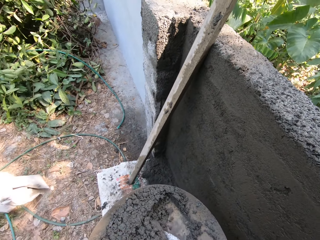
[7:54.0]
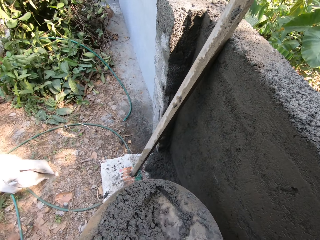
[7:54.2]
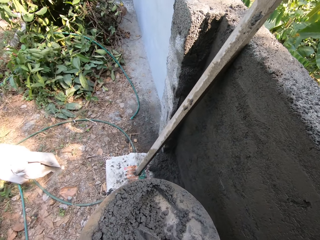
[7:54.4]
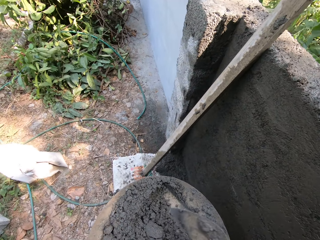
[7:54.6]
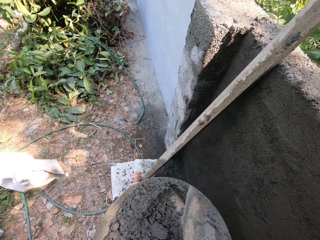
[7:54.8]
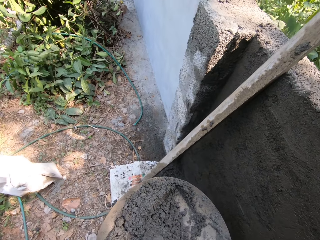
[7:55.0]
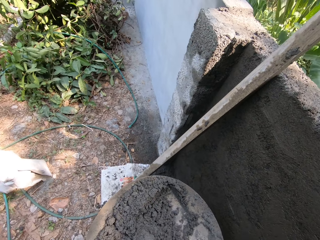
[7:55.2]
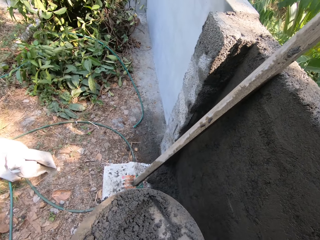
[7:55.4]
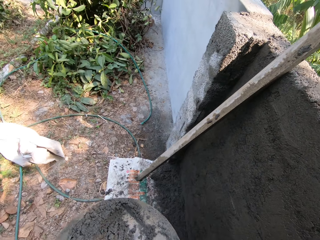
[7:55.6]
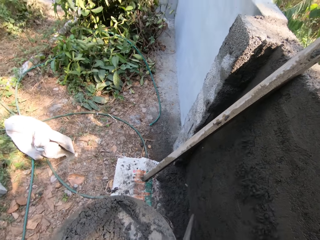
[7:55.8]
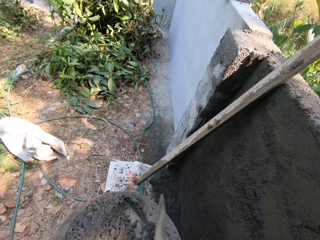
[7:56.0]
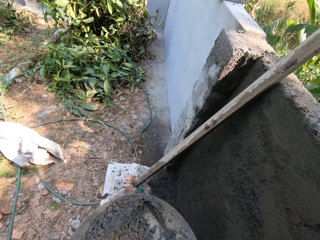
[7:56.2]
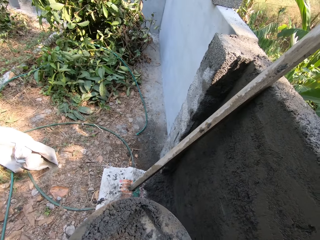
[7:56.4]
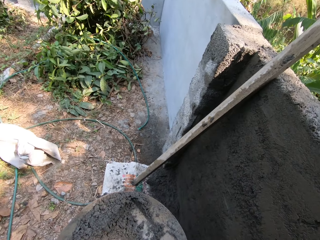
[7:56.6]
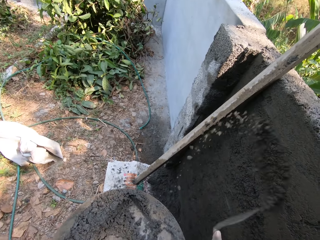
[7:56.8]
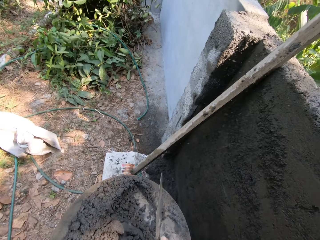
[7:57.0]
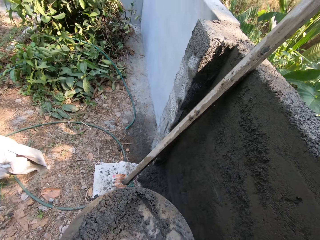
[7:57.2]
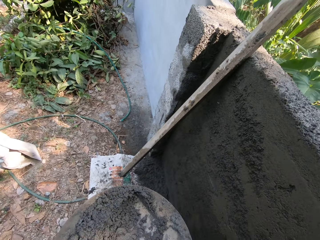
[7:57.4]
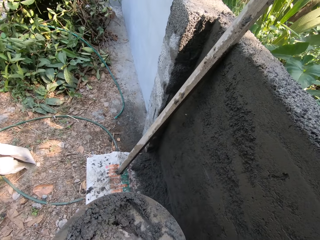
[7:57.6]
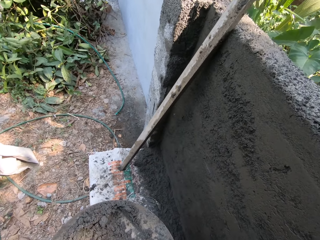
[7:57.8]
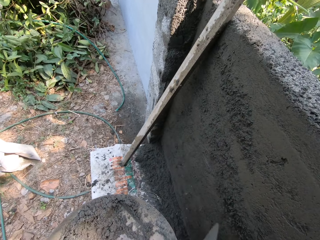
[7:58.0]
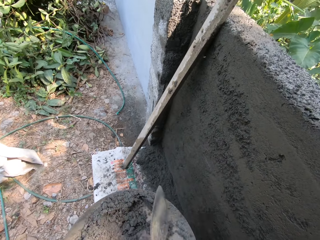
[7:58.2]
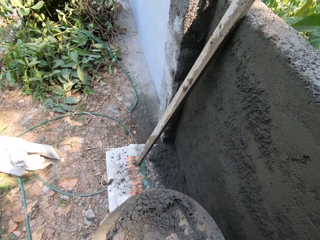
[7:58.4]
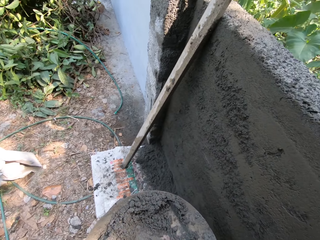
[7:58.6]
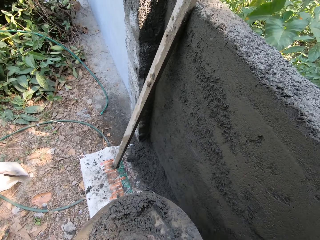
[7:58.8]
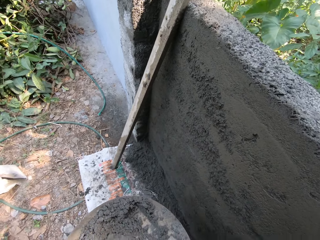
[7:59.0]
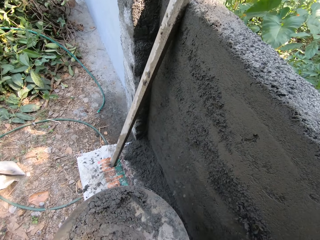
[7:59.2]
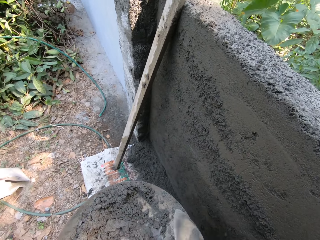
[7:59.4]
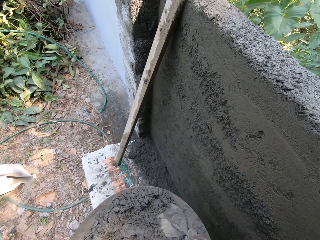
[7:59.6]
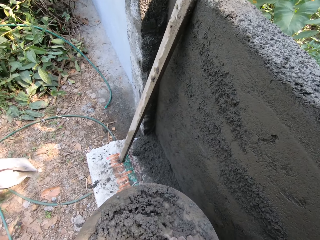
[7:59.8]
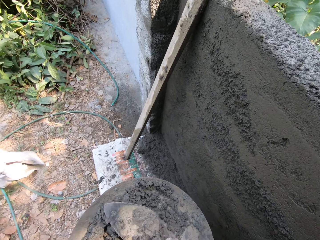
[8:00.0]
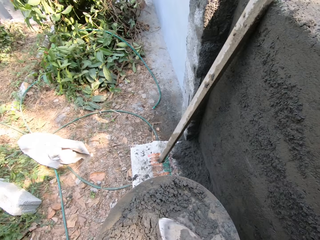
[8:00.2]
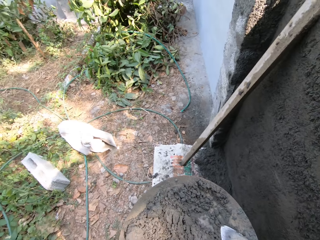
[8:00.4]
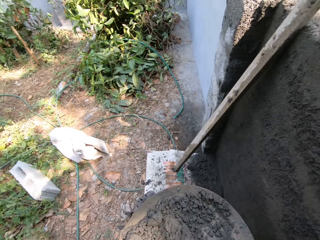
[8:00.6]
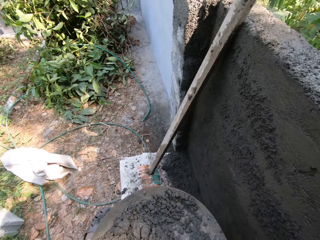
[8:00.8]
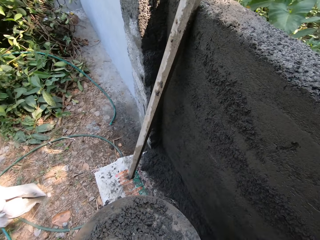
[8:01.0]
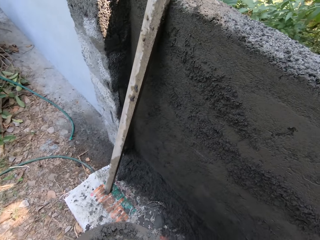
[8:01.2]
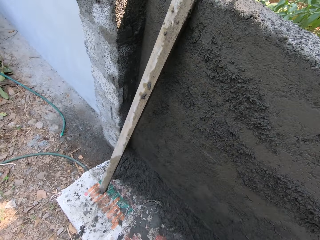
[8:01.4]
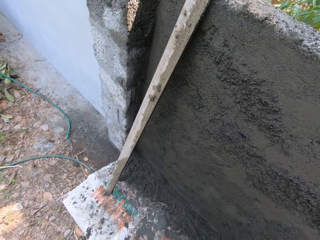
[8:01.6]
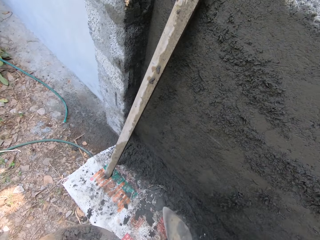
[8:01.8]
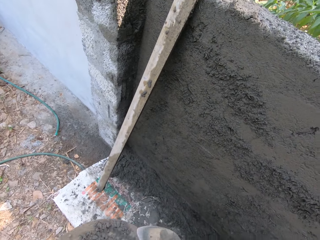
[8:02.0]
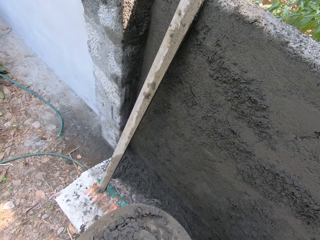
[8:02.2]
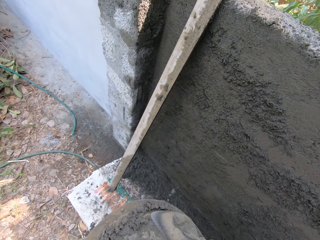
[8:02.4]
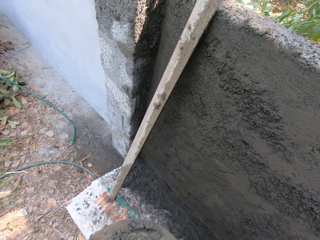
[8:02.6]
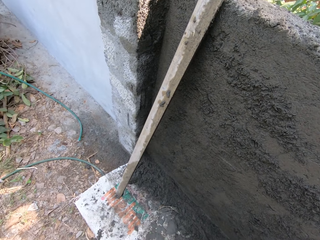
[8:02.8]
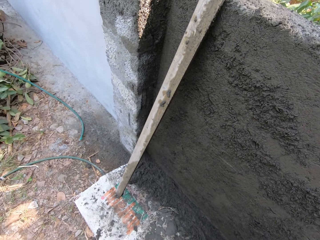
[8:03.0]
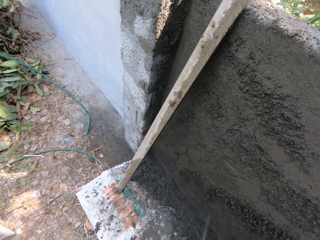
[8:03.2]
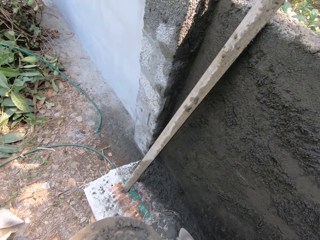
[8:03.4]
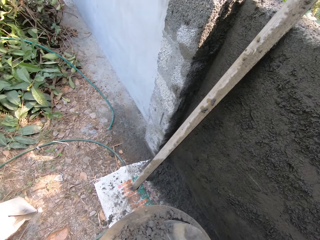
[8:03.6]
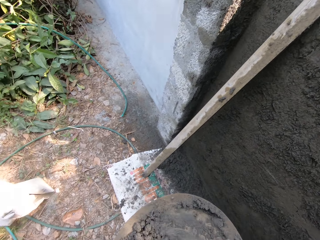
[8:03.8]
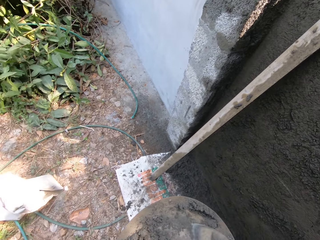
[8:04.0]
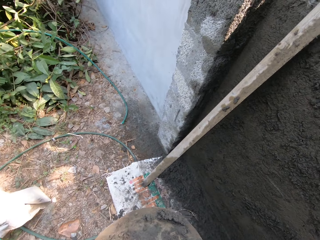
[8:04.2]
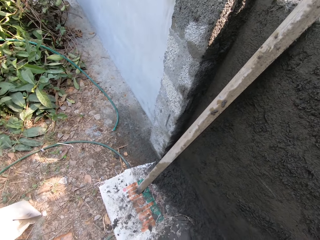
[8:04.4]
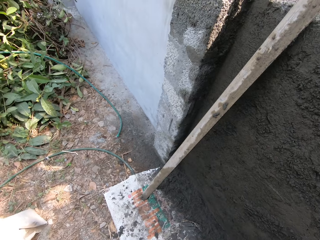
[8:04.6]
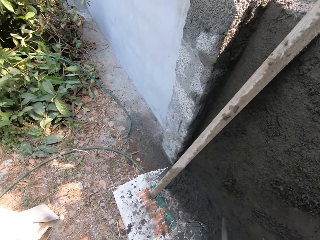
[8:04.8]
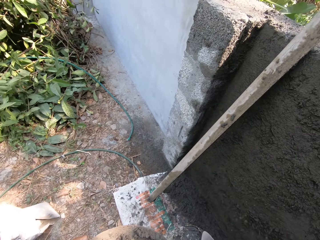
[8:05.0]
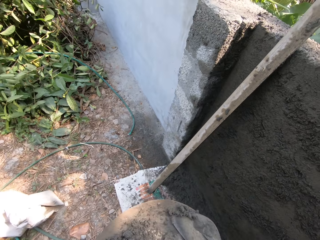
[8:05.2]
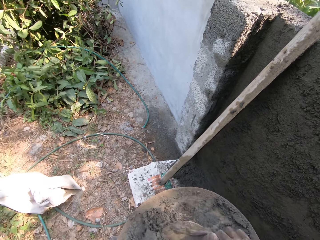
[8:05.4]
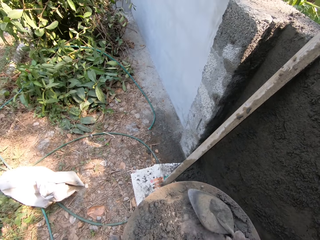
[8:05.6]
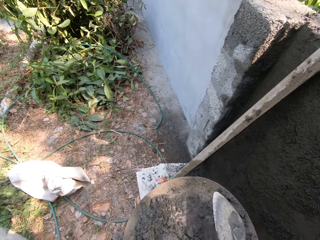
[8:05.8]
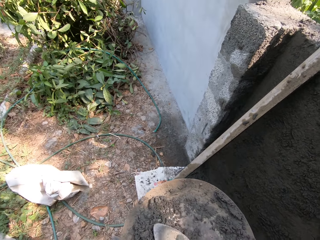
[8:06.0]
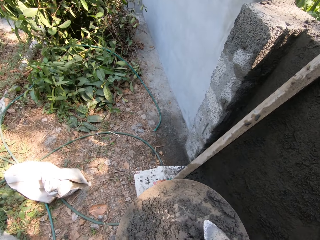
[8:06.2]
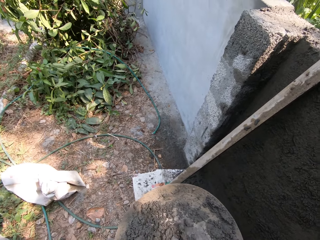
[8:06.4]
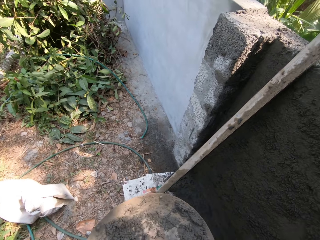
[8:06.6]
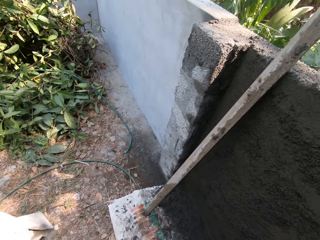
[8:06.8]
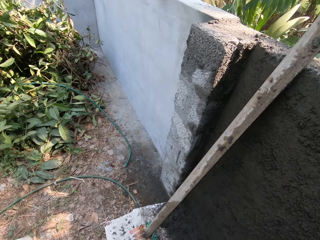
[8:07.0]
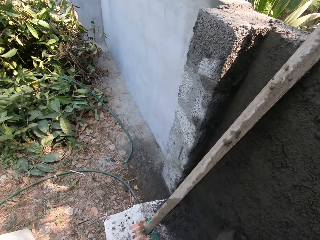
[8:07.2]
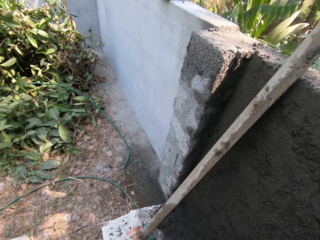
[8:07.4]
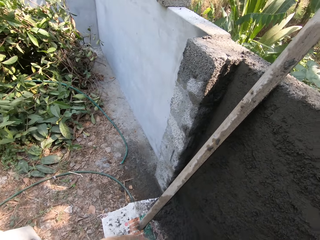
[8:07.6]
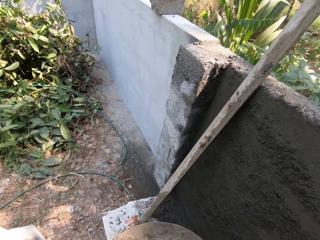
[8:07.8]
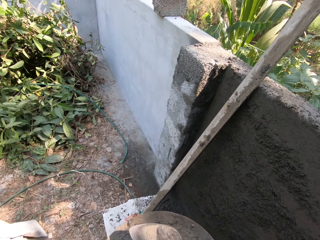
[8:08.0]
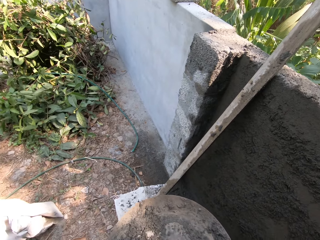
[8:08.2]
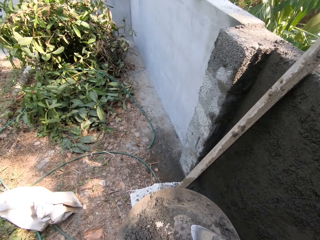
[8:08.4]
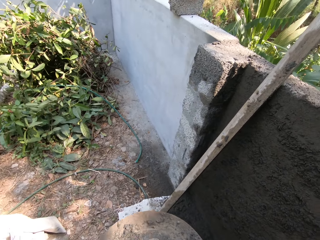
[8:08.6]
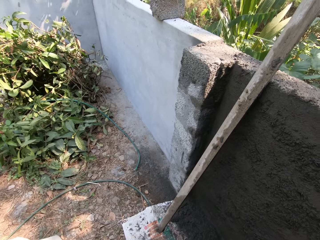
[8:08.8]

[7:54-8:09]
The camera wearer throws cement on the wall with the wooden trowel in his right hand. He throws cement on the wall with the trowel in his right hand again. He packs cement from the pan in his left hand with the trowel in his right hand. He throws the cement on the wall with the trowel in his right hand. The man converses with the camera wearer. The camera wearer throws the cement on the wall with the trowel in his right hand. He mixes the cement in the pan in his left hand with the trowel in his right hand. He packs the cement from the pan in his left hand with the trowel in his right hand. He throws the cement on the wall with the trowel in his right hand. He mixes the cement in the pan in his left hand with the trowel in his right hand. He throws the cement on the wall with the trowel in his right hand. He mixes the cement in the pan in his left hand with the trowel in his right hand. He converses. He throws the cement on the wall with the trowel in his right hand. He mixes the cement in the pan in his left hand with the trowel in his right hand. He packs the cement from the pan in his left hand with the trowel in his right hand. He throws the cement on the wall with the trowel in his right hand.

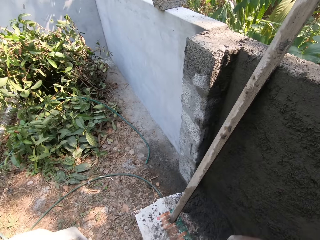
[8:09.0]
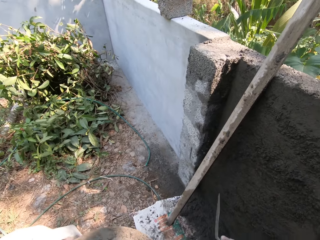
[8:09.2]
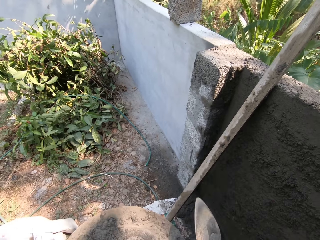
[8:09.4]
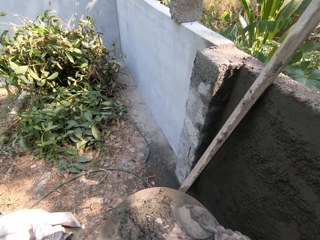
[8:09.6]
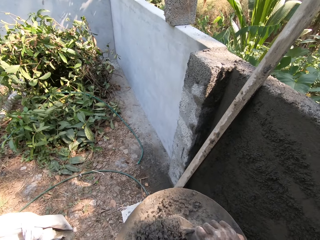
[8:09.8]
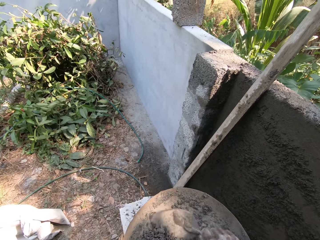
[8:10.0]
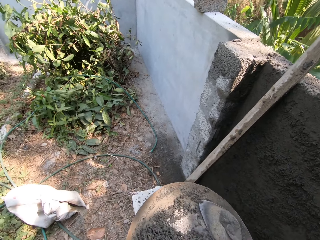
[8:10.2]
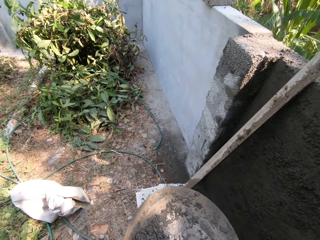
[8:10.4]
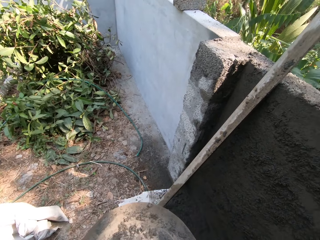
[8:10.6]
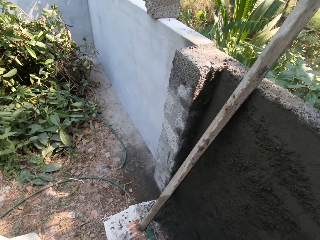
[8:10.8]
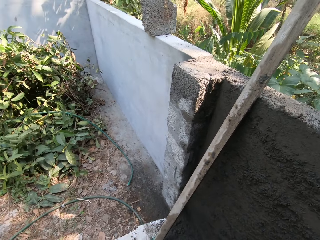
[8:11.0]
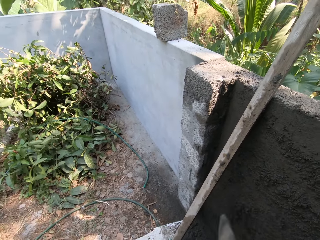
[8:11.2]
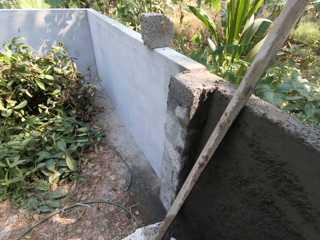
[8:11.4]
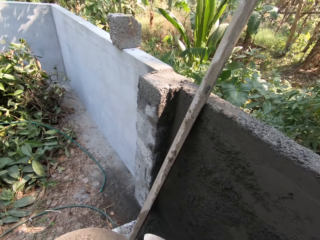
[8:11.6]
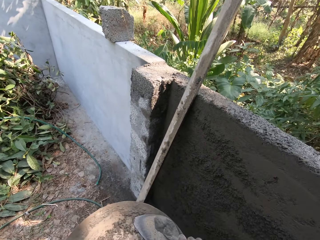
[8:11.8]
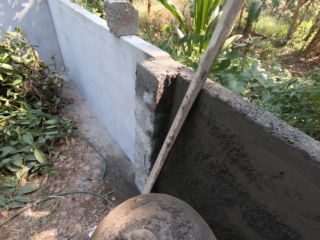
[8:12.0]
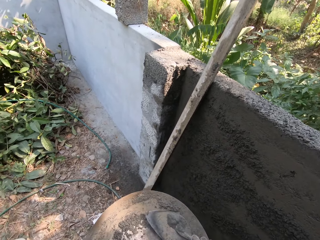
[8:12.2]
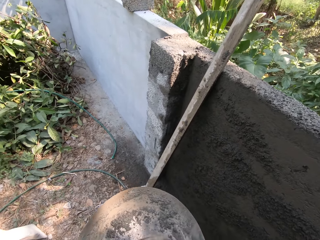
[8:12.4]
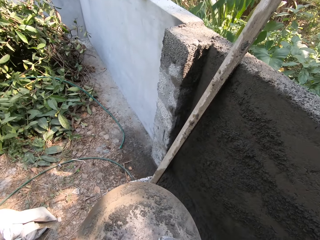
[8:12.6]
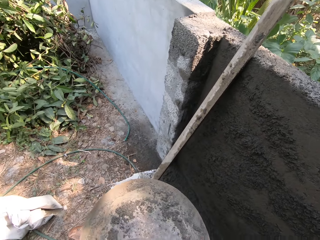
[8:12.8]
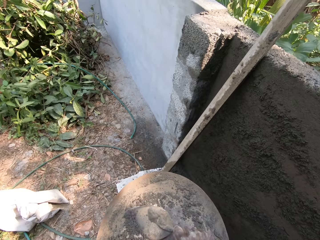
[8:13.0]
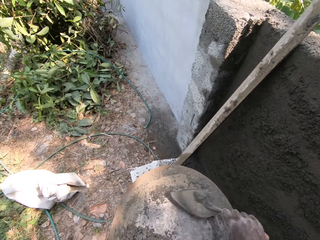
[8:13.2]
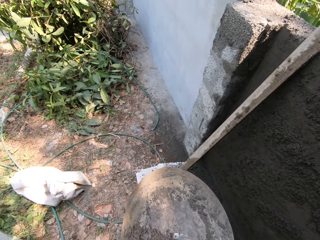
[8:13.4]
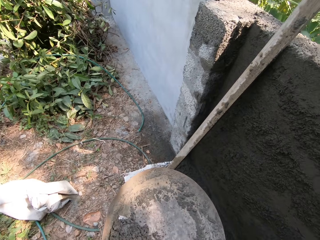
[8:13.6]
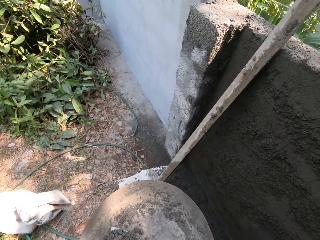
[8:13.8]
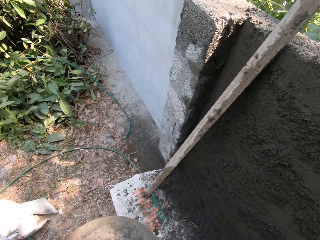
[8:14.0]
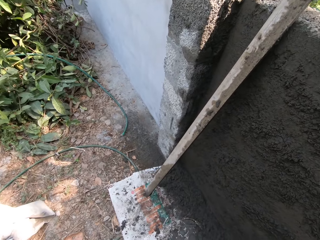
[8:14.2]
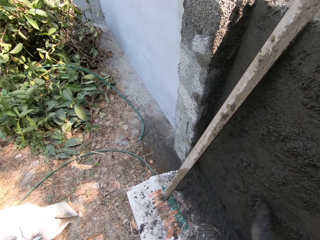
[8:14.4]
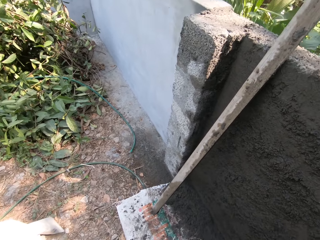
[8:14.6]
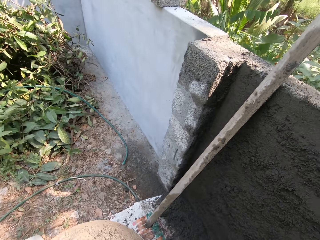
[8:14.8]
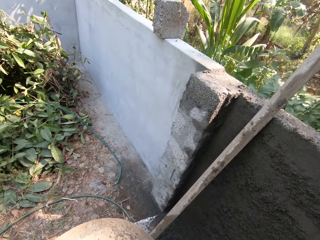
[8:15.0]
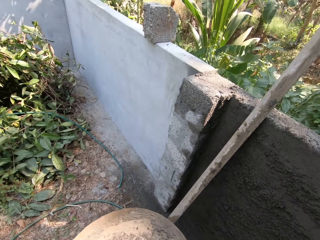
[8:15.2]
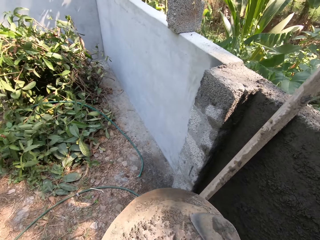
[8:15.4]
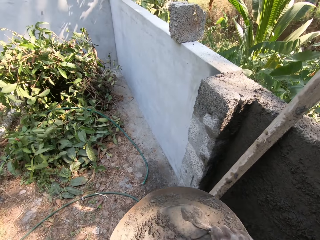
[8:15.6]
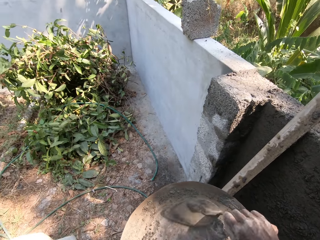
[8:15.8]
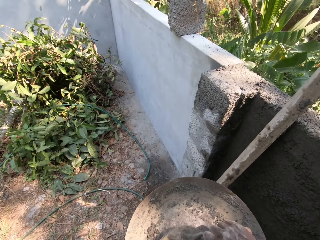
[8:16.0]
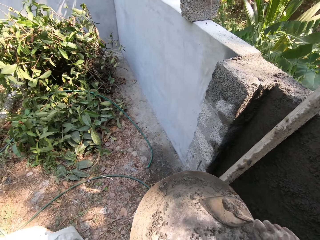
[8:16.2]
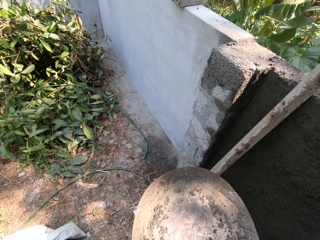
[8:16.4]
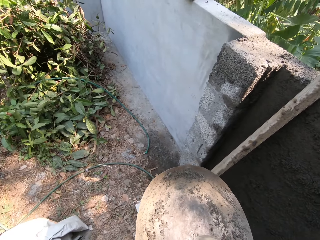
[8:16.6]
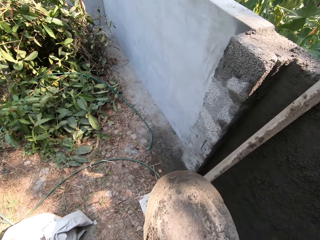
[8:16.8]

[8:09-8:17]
The camera wearer throws cement on the wall with the trowel in his right hand. He mixes the cement in the pan in his left hand with the trowel in his right hand. He throws the cement on the wall with the trowel in his right hand. He packs the cement from the pan in his left hand with the trowel in his right hand. He throws the cement on the wall with the trowel in his right hand. He packs the cement from the pan in his left hand with the trowel in his right hand.
